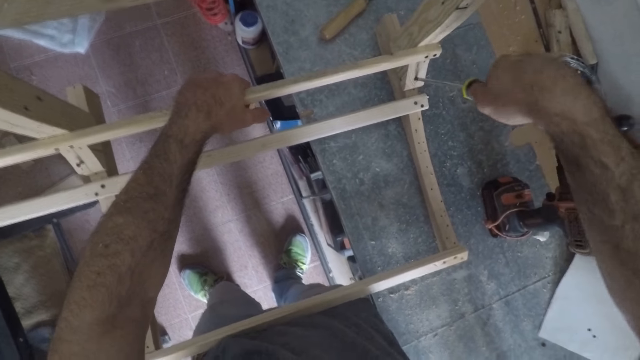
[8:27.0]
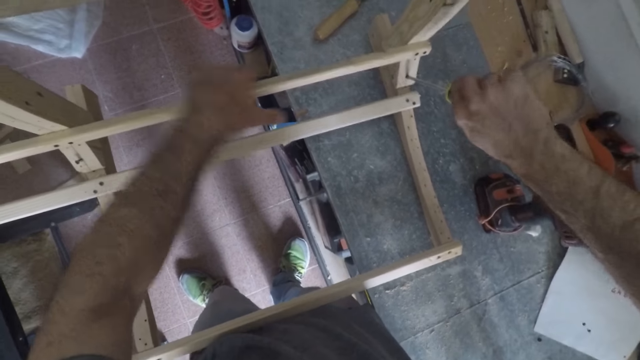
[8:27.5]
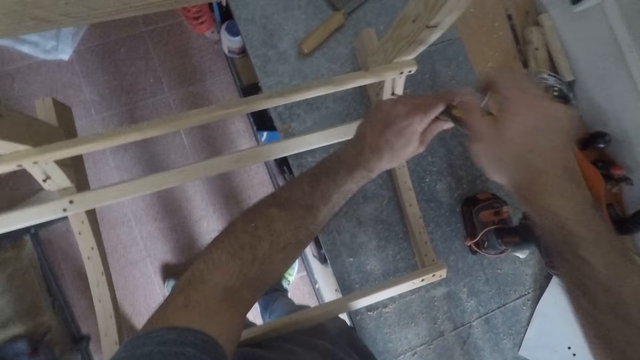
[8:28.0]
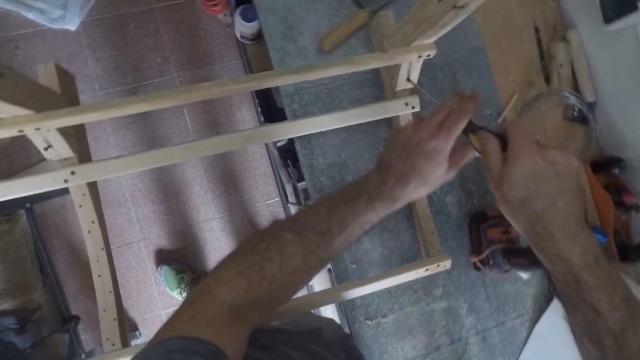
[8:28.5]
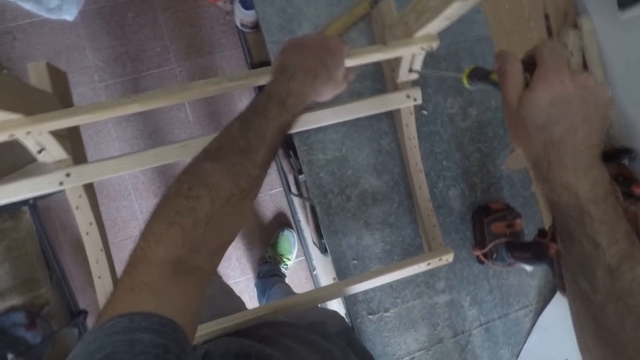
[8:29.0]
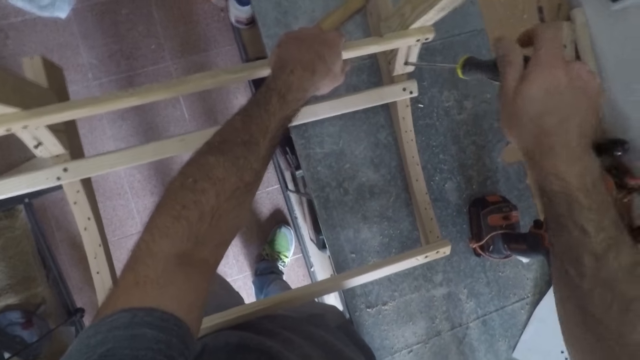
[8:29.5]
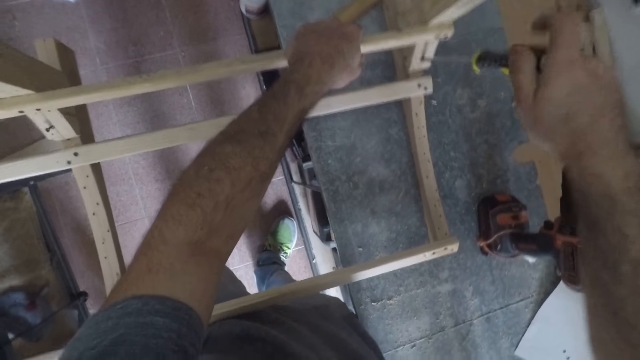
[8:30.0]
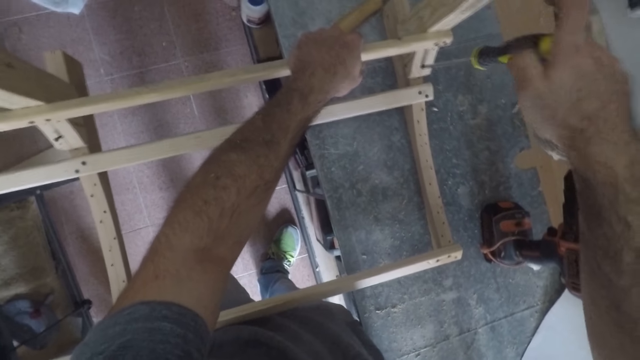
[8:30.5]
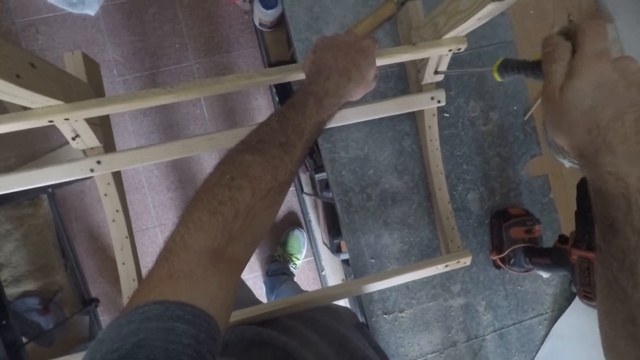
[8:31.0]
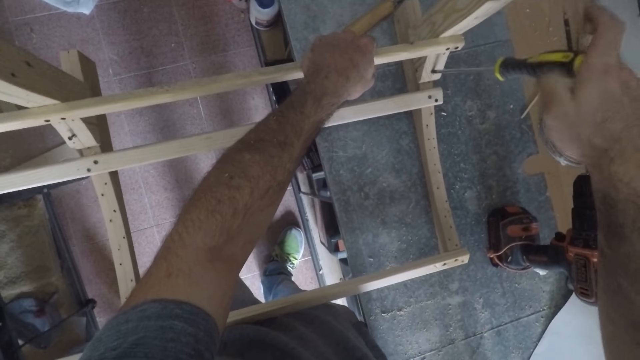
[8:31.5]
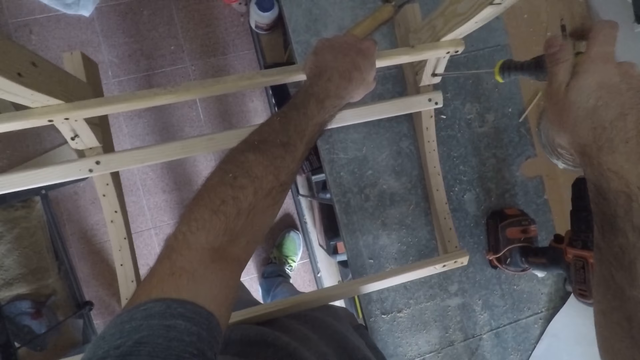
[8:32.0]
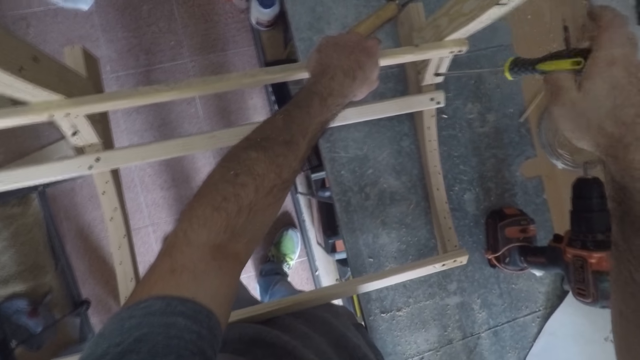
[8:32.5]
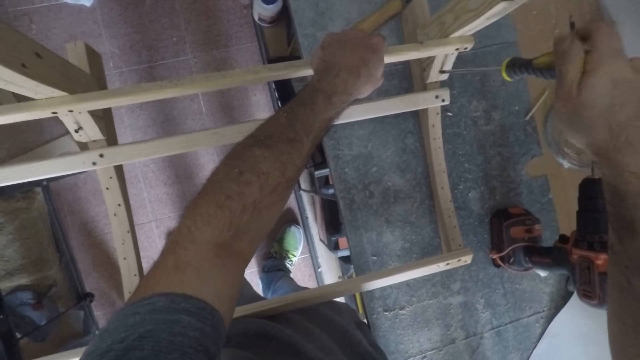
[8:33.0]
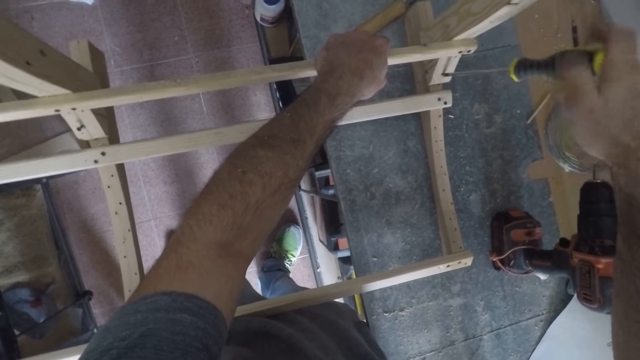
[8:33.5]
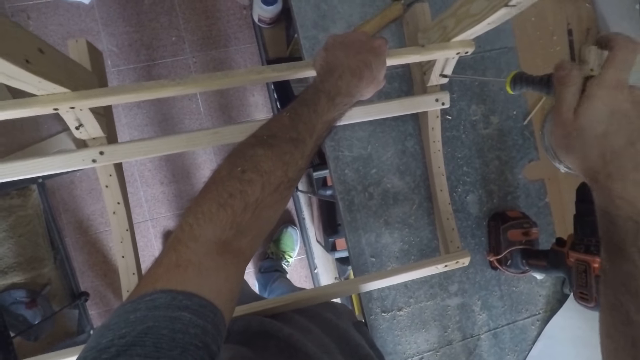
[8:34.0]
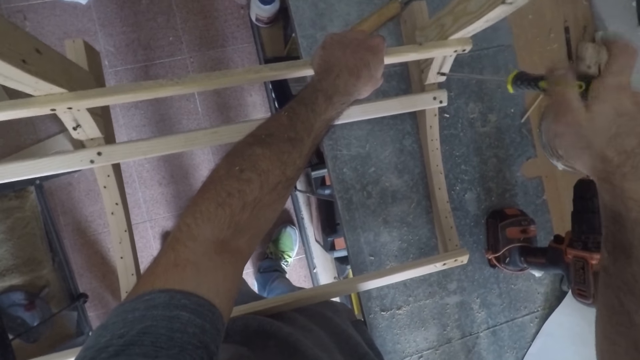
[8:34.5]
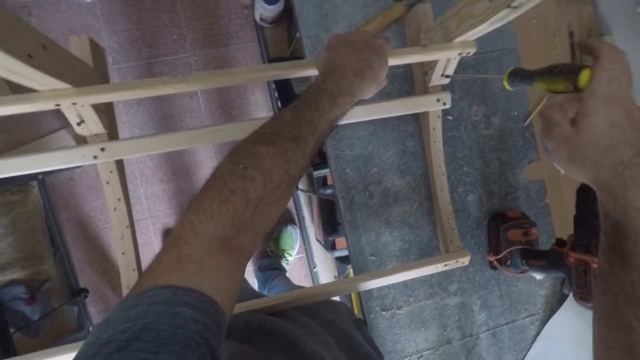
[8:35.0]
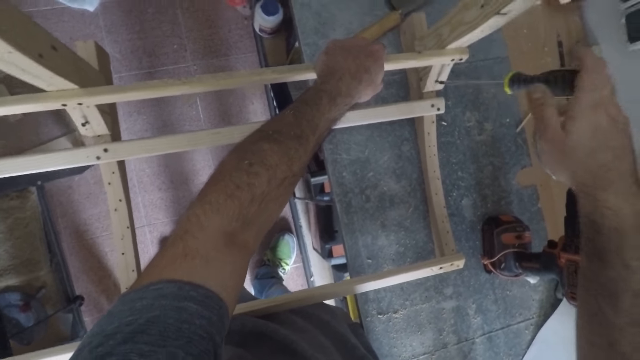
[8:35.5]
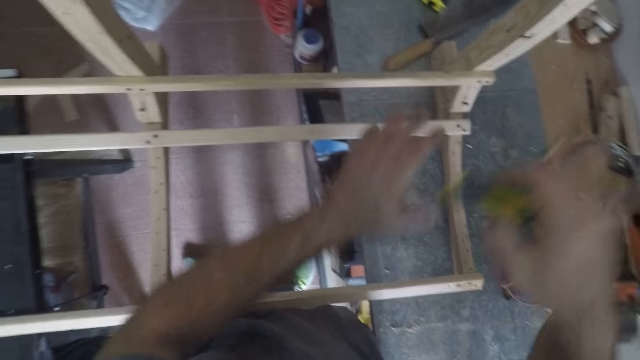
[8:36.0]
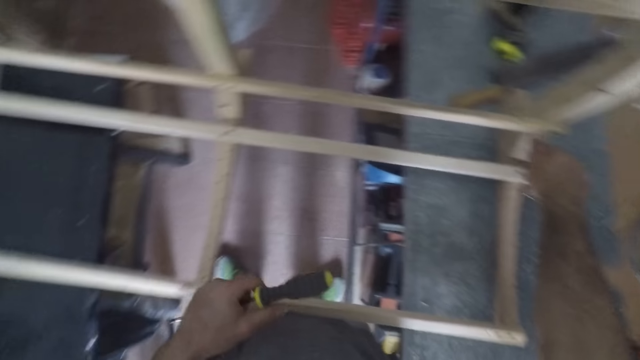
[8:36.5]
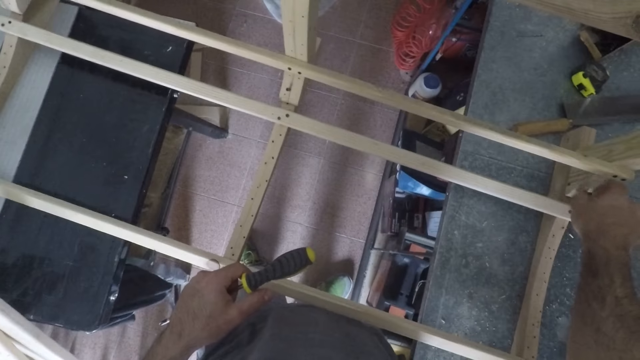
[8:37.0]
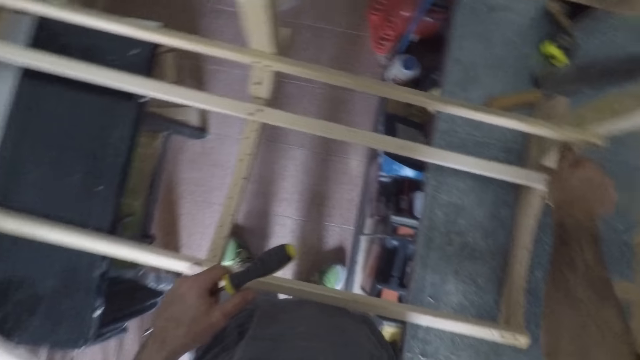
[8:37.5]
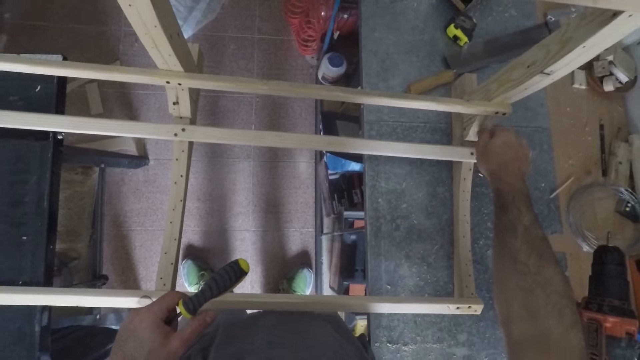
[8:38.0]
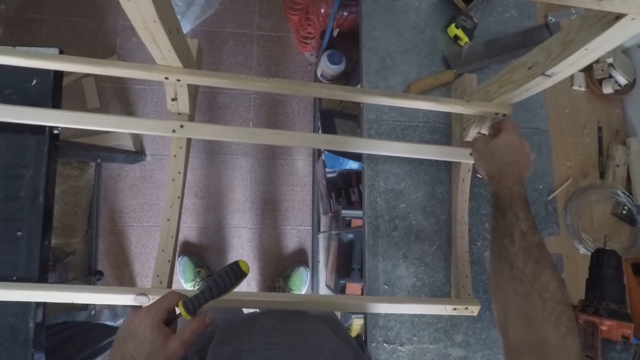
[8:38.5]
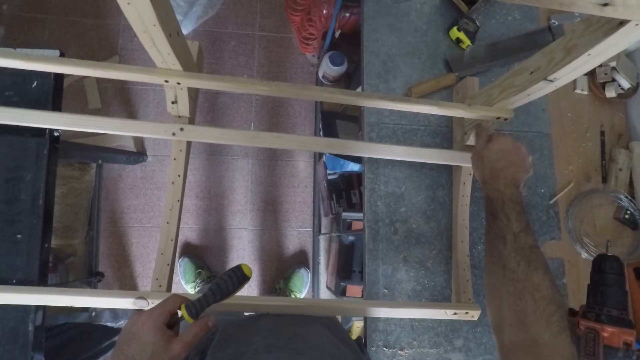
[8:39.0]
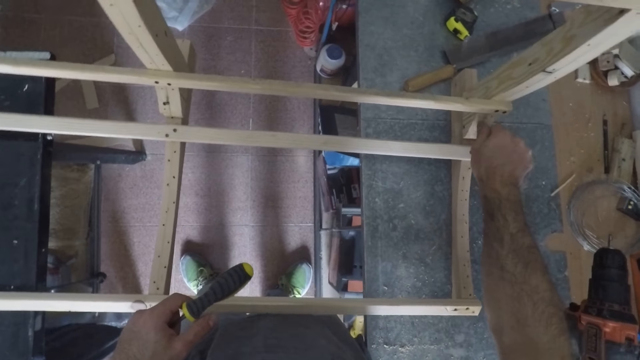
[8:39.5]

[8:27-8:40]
The camera wearer holds the wood with his hand. He unscrews the nail. He holds the screwdriver with both his hands. He holds the wood. He unscrews the nail. He places the screwdriver on his other hand. He reaches out for the nail. He removes the nail in the unit with his hand.

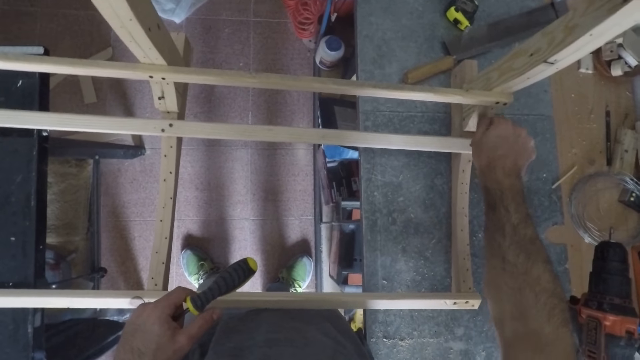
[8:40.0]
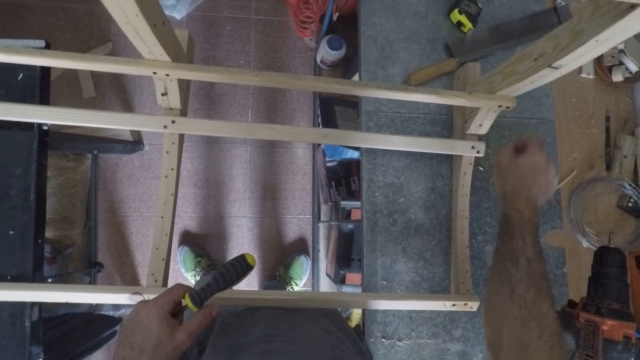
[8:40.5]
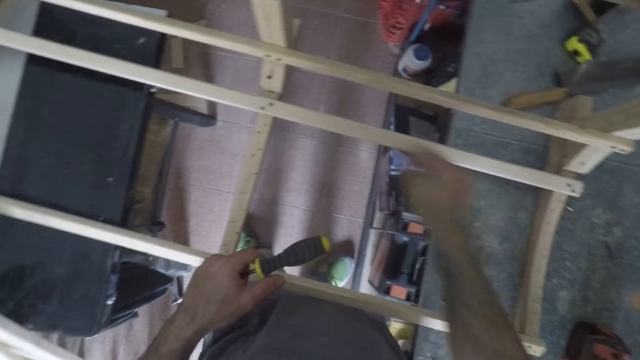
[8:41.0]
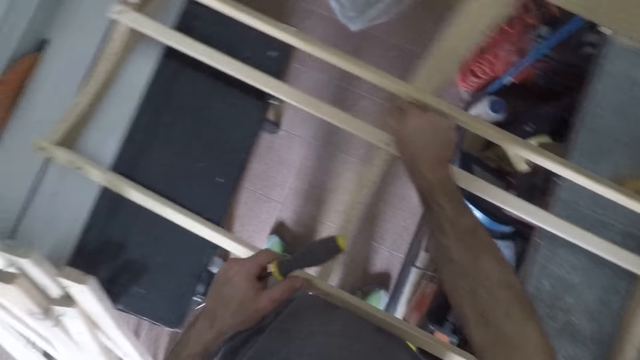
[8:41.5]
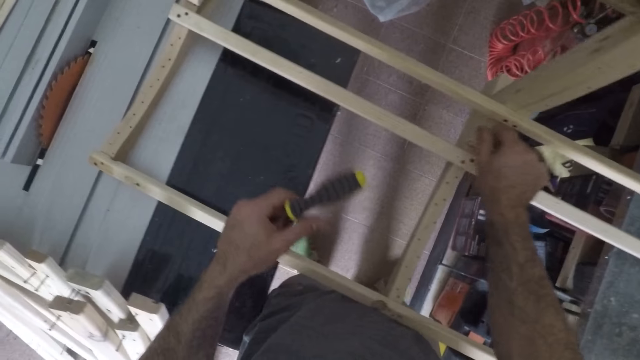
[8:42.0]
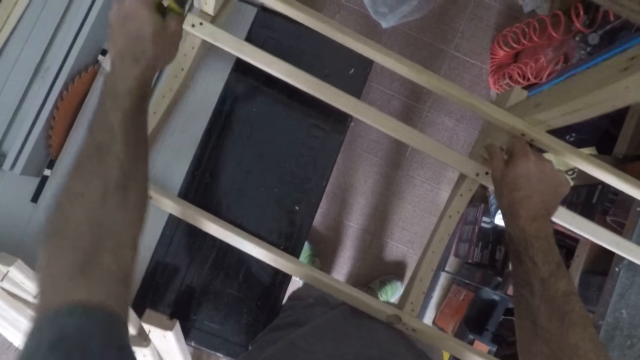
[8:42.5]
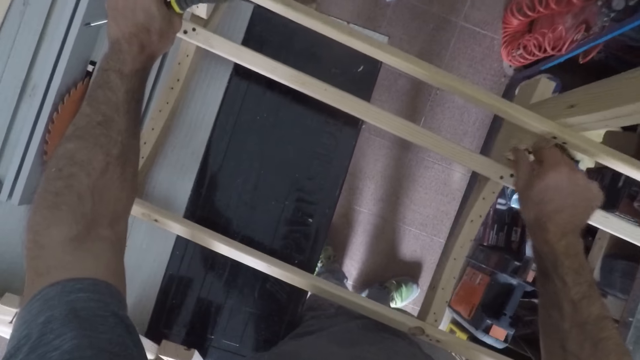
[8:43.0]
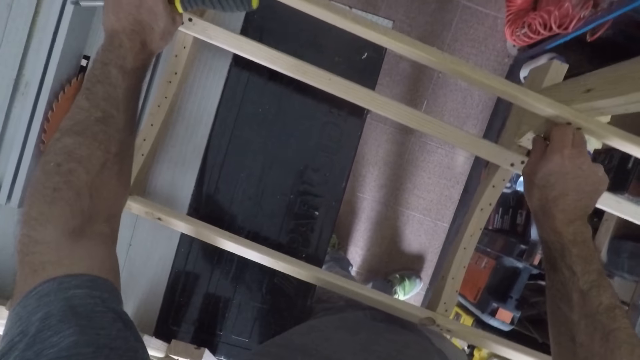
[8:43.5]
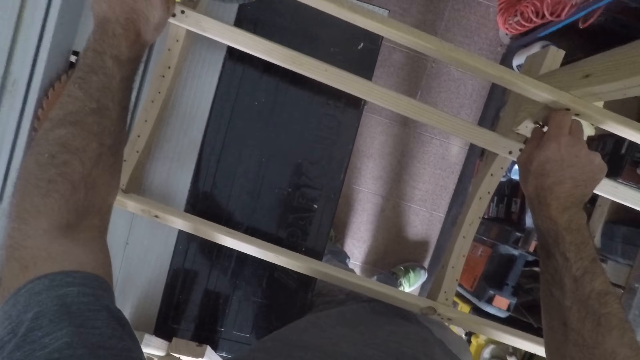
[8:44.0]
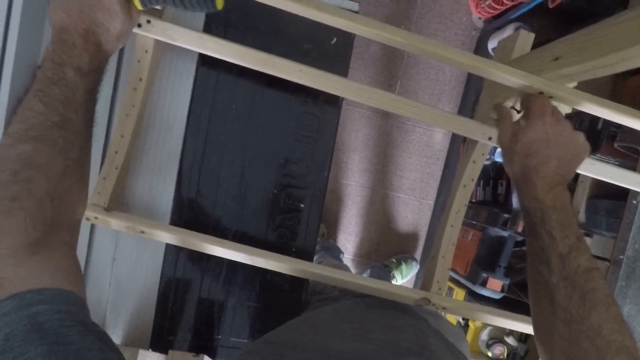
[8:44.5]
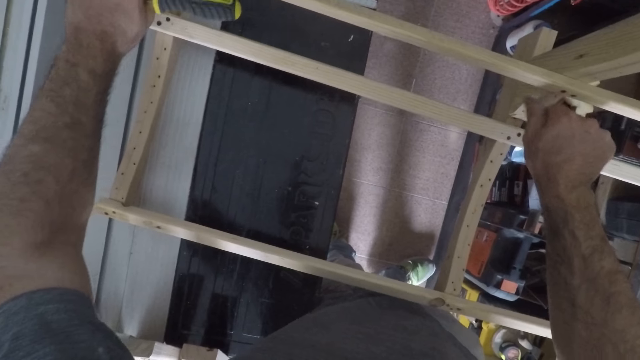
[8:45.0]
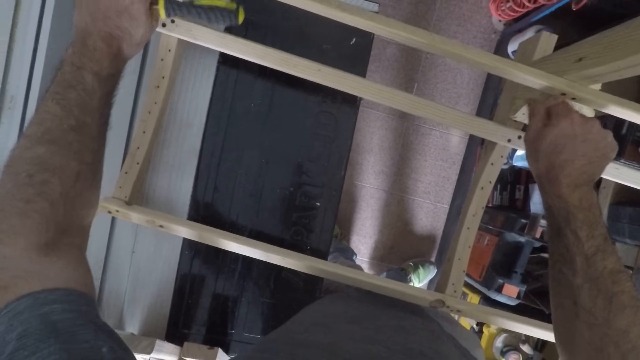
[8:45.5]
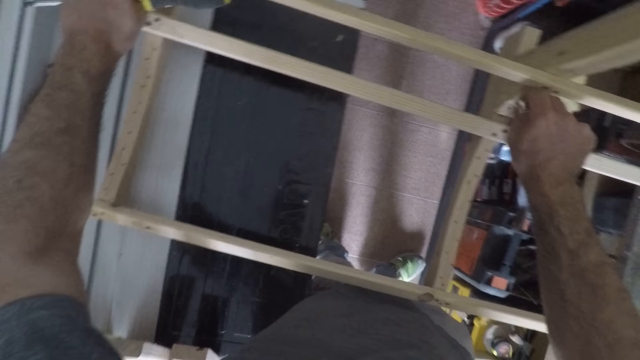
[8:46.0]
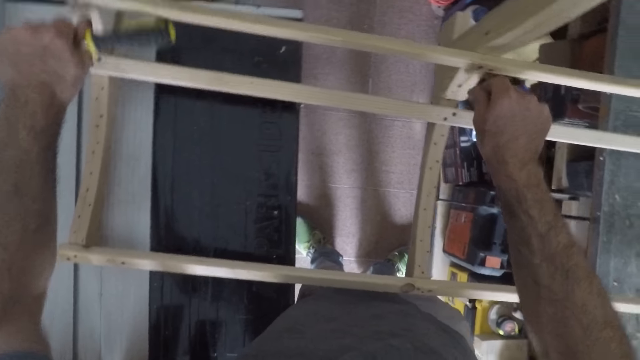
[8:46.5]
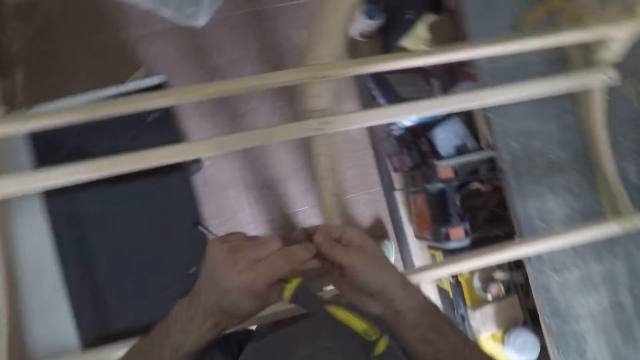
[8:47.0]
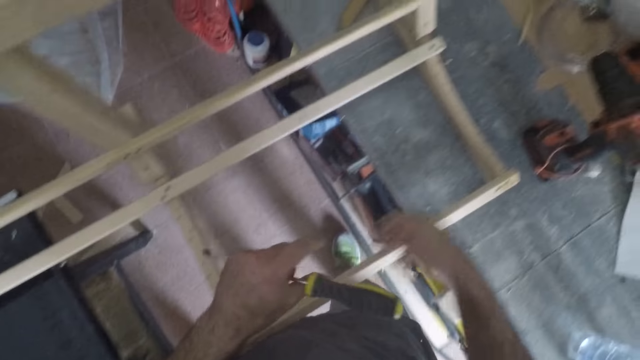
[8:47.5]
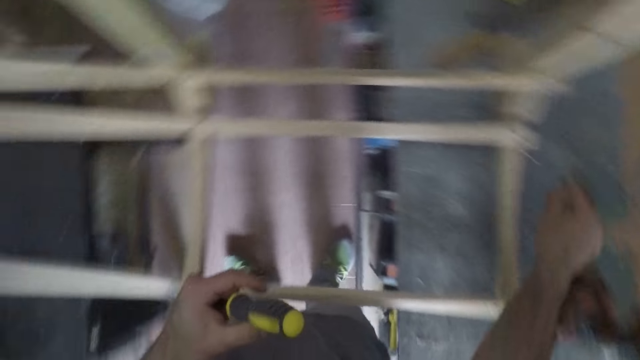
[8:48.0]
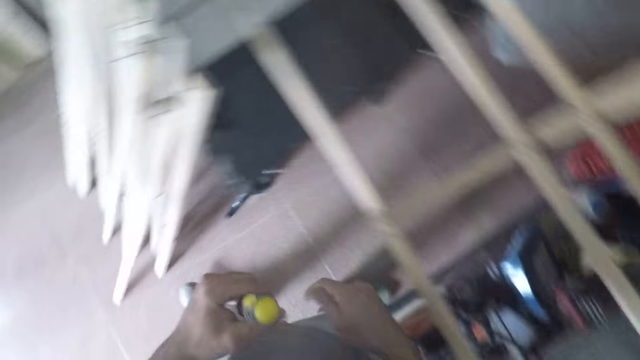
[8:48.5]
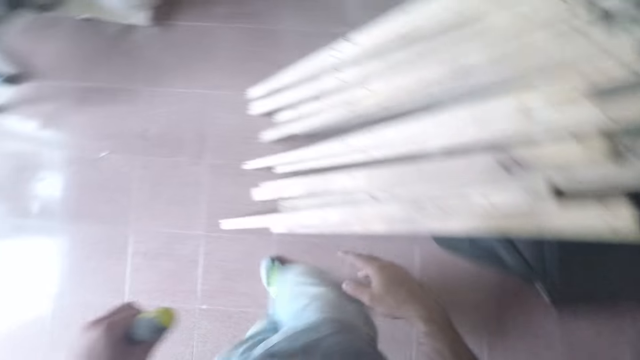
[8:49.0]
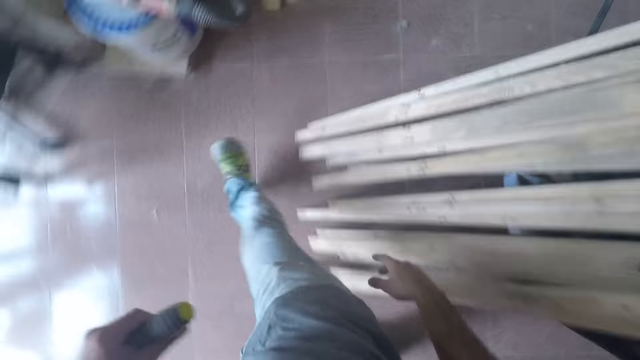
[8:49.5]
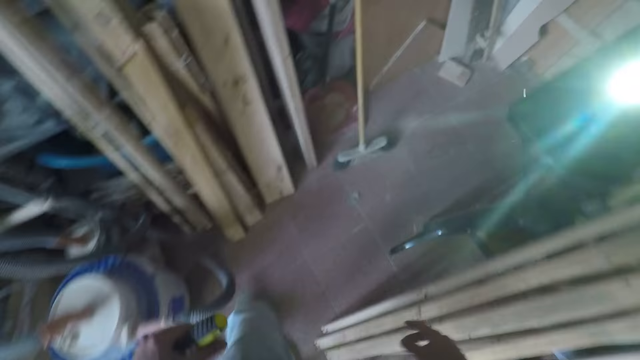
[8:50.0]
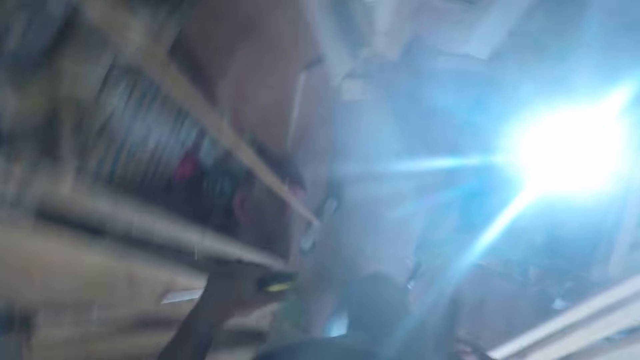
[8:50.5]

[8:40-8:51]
The camera wearer drops the nail on the workbench. He removes nails in the unit with his hand. He reaches out for the nail in the middle. He reaches for the nail on the edge of the wood. He unscrews the nail with his hand. He places both of the nails on the table. He walks away from the table to the back of the workshop.
